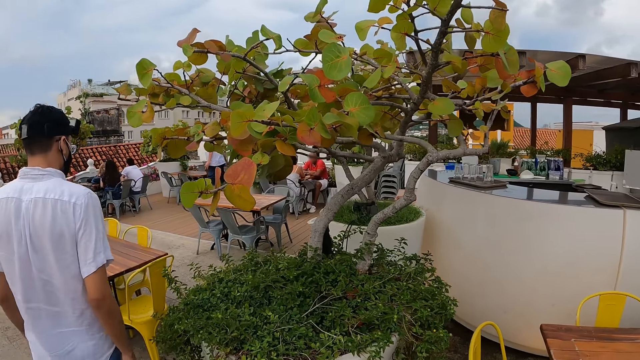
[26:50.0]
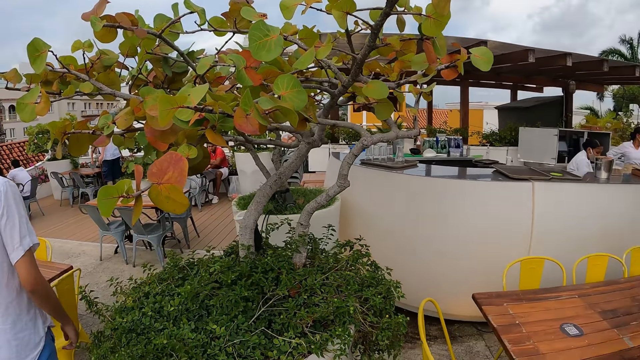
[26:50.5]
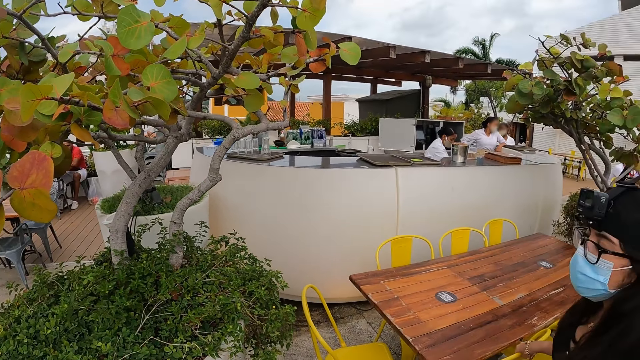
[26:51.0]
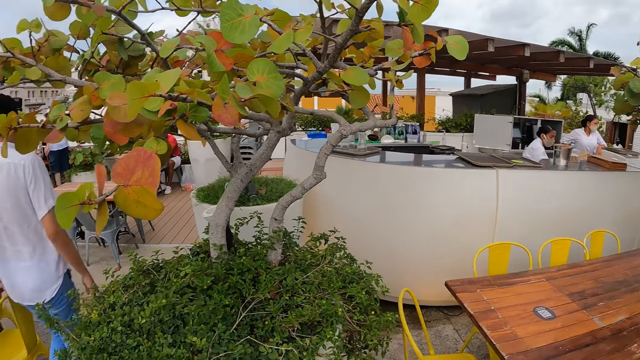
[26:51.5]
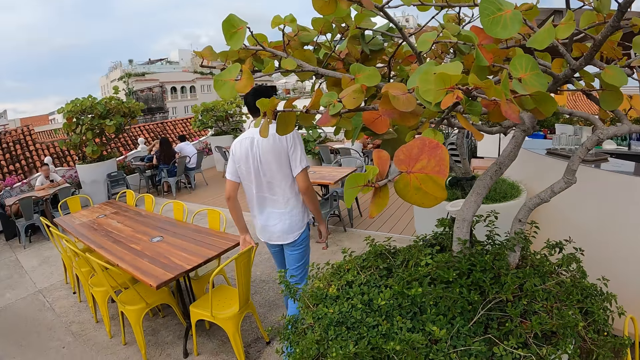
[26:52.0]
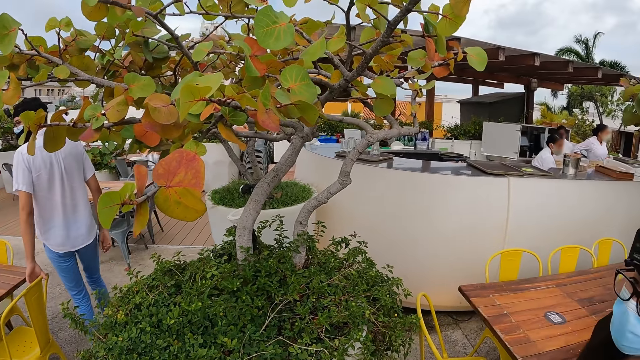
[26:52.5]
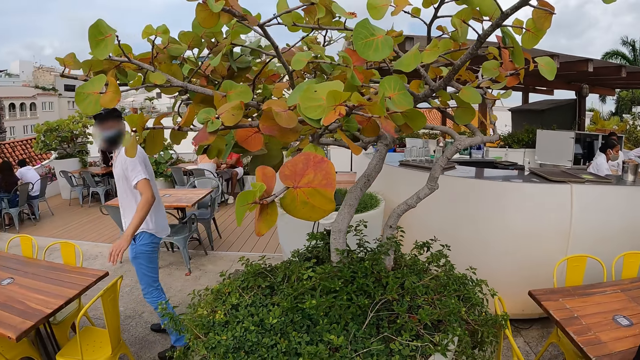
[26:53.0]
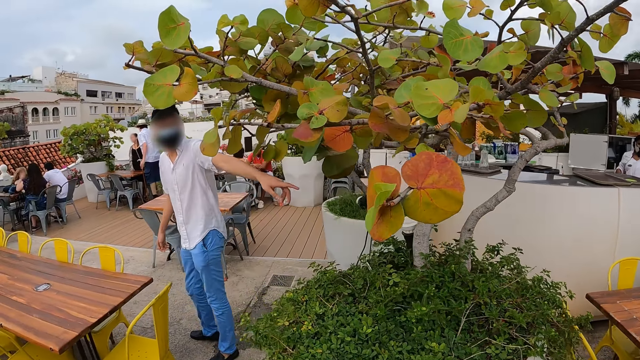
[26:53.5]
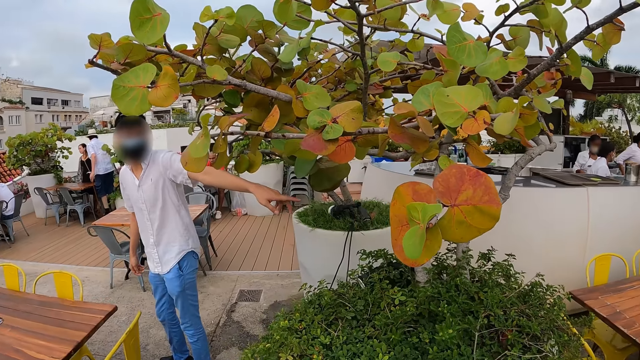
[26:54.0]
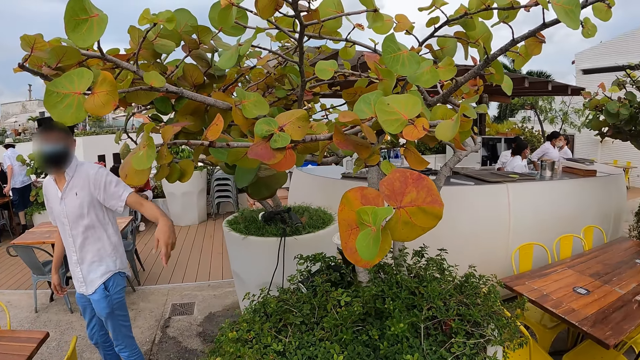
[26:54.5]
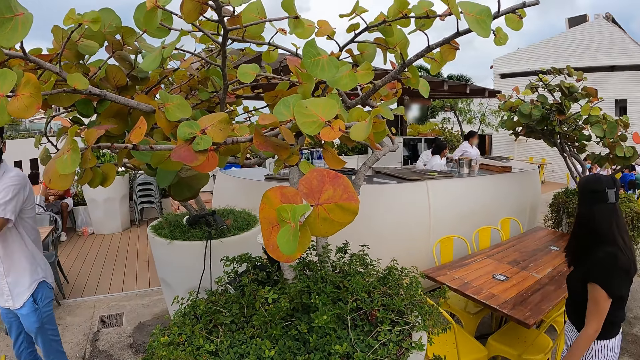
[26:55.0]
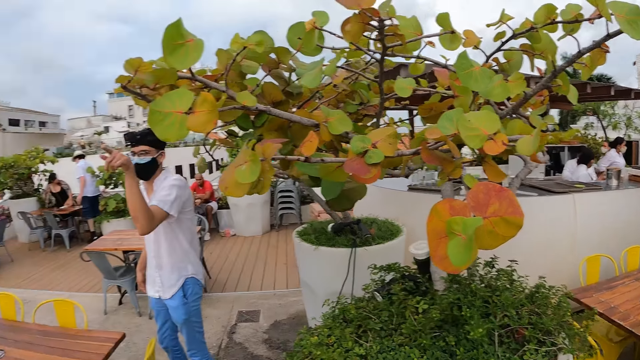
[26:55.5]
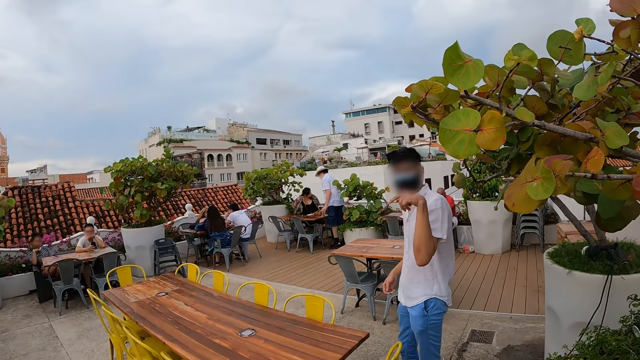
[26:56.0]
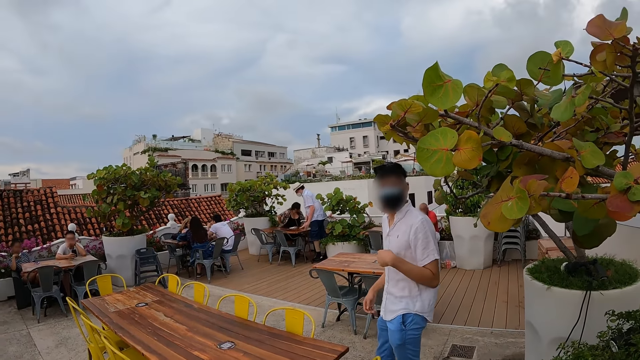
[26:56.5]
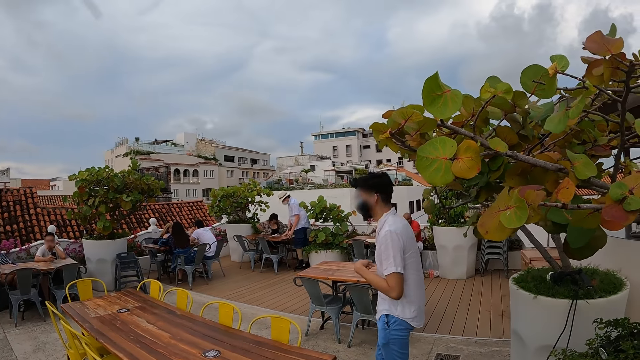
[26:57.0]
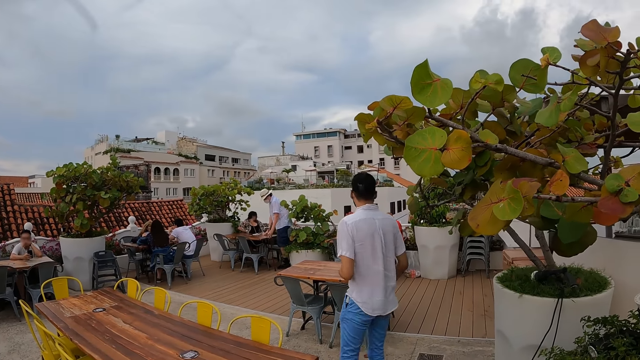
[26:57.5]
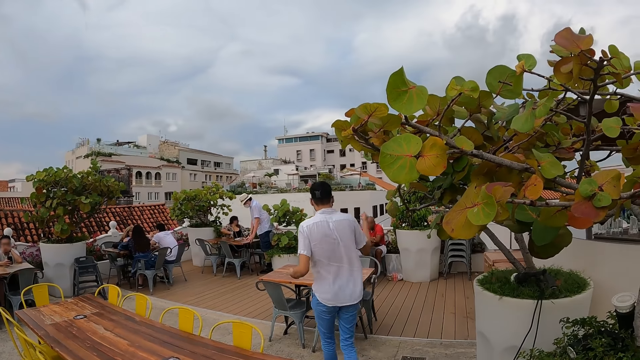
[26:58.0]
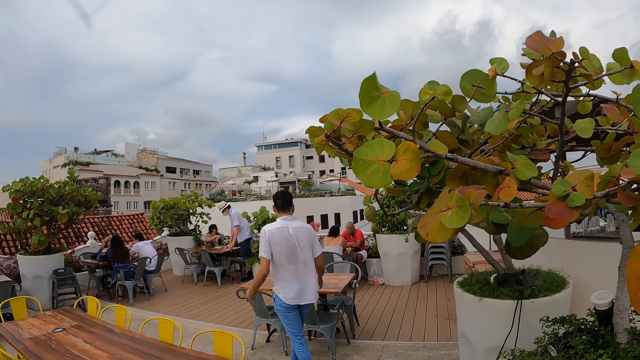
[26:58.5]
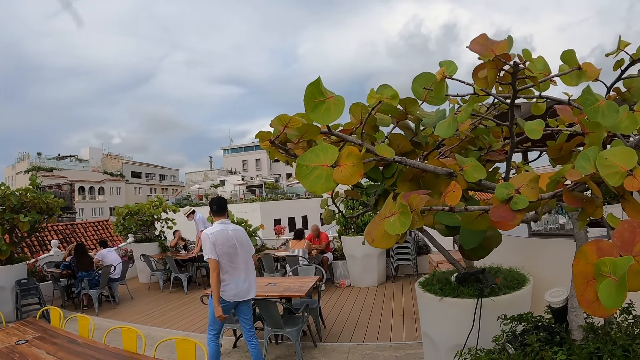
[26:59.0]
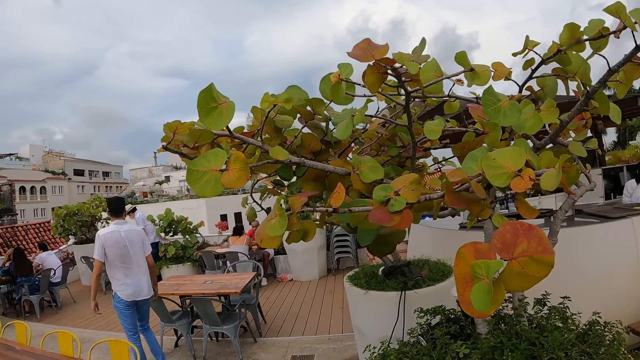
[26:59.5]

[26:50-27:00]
The camera wearer looks around.

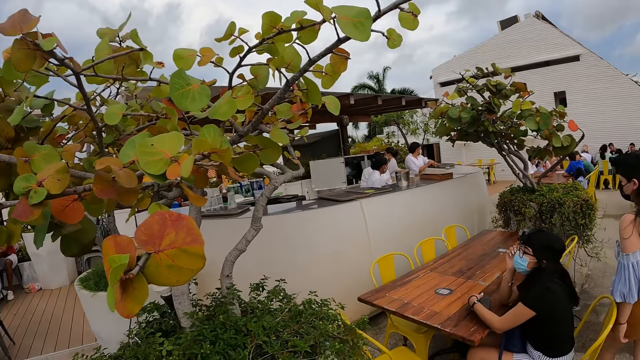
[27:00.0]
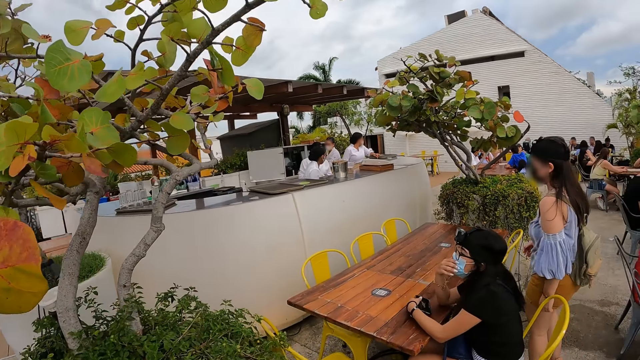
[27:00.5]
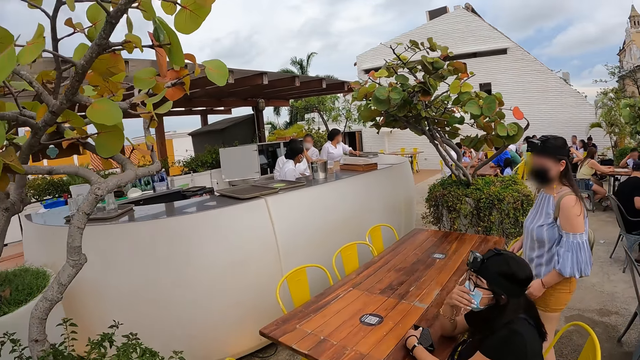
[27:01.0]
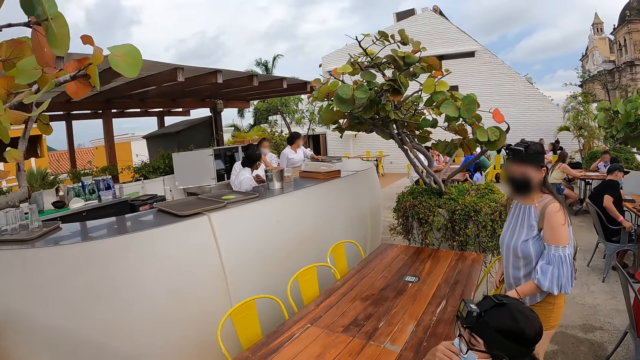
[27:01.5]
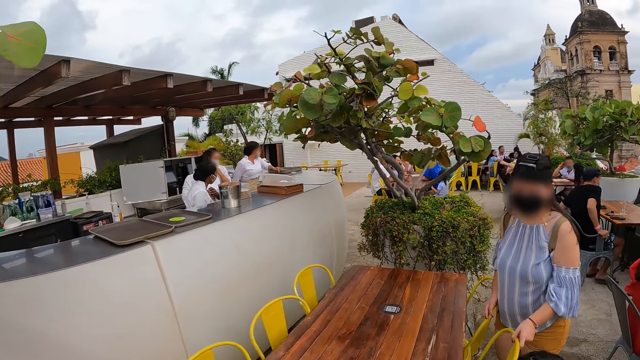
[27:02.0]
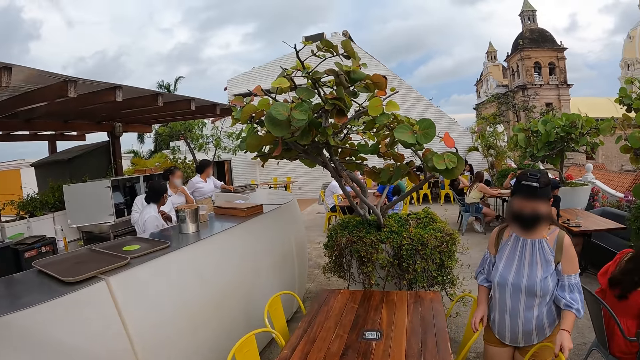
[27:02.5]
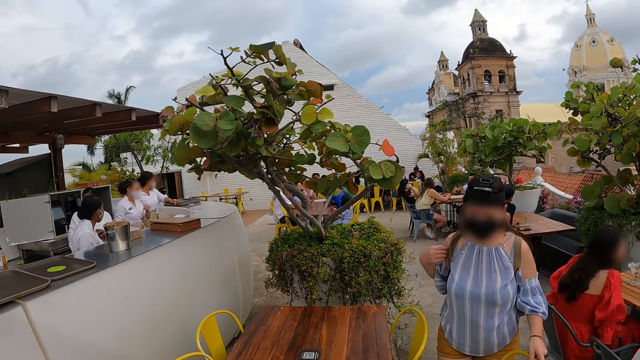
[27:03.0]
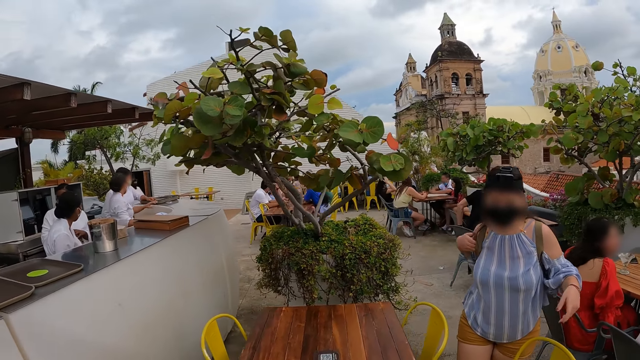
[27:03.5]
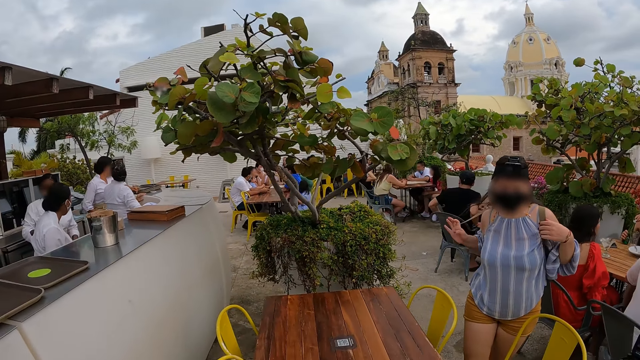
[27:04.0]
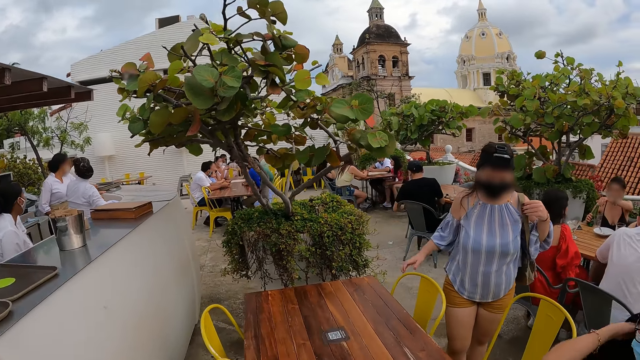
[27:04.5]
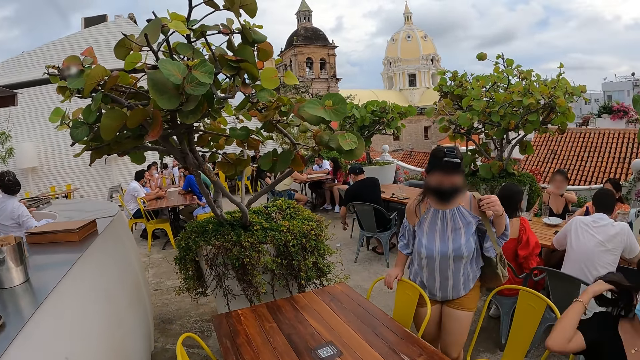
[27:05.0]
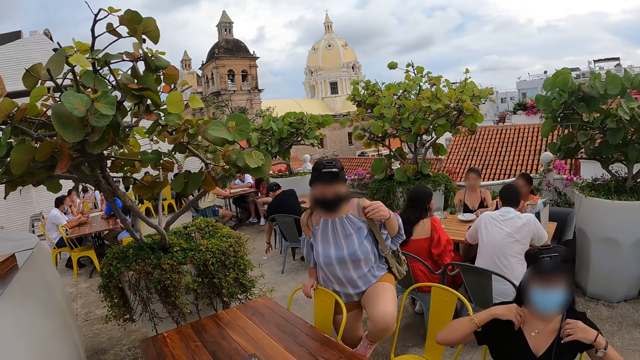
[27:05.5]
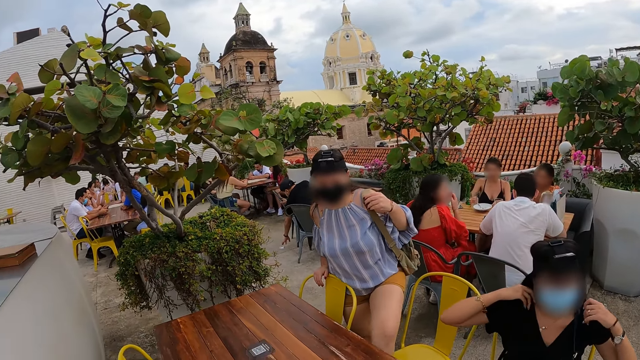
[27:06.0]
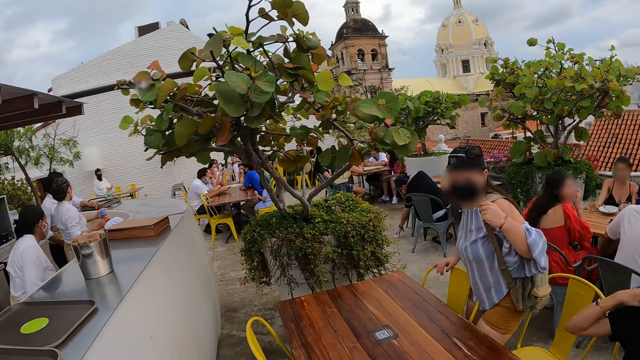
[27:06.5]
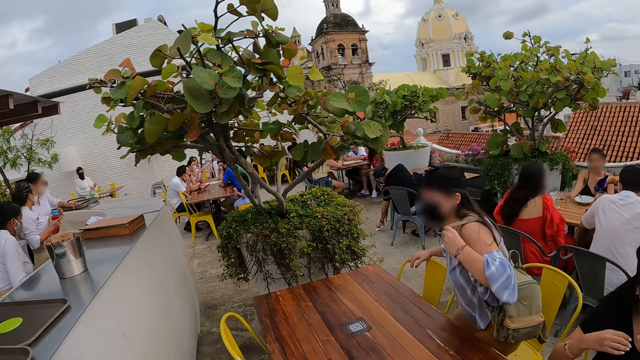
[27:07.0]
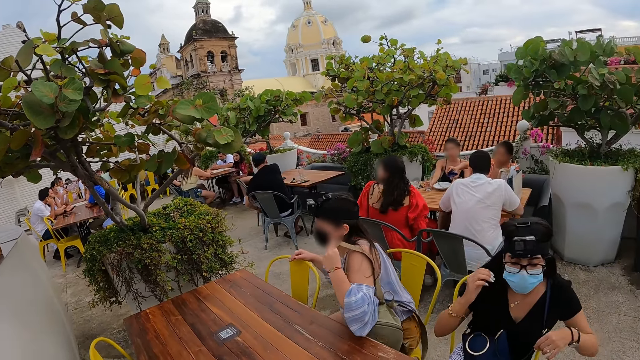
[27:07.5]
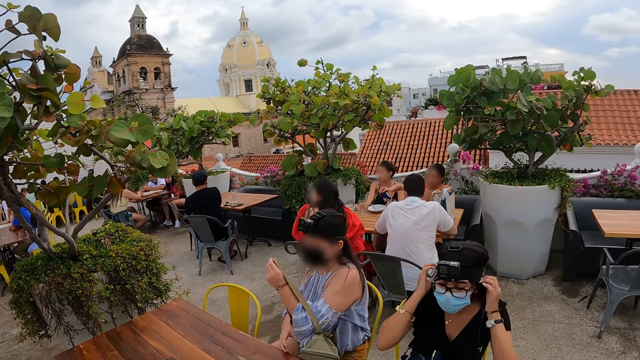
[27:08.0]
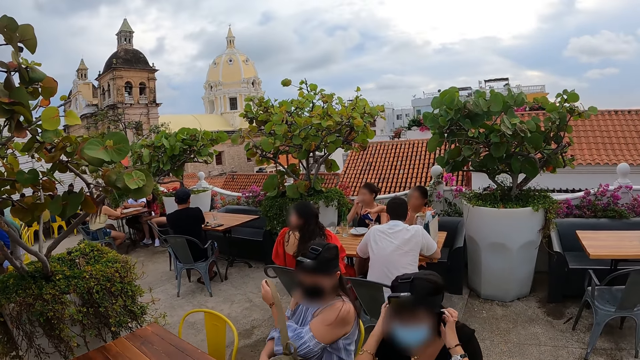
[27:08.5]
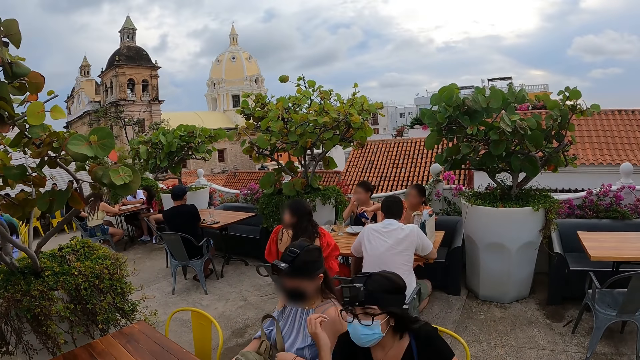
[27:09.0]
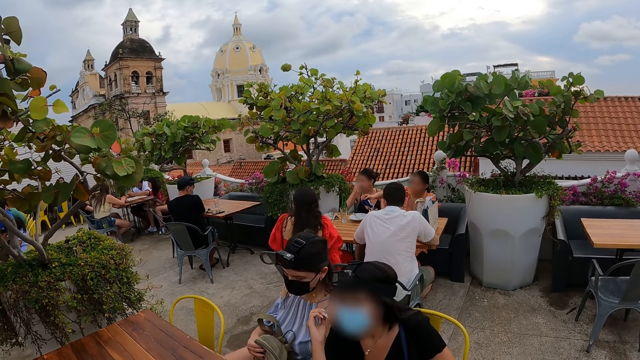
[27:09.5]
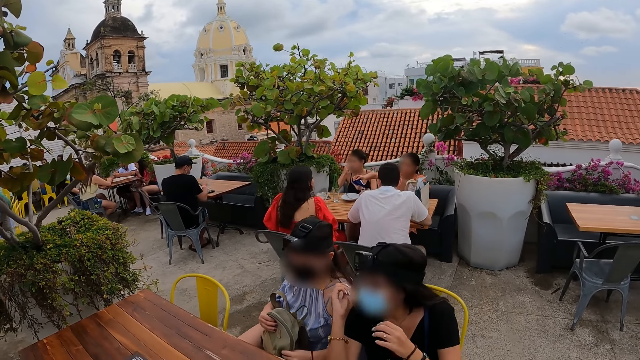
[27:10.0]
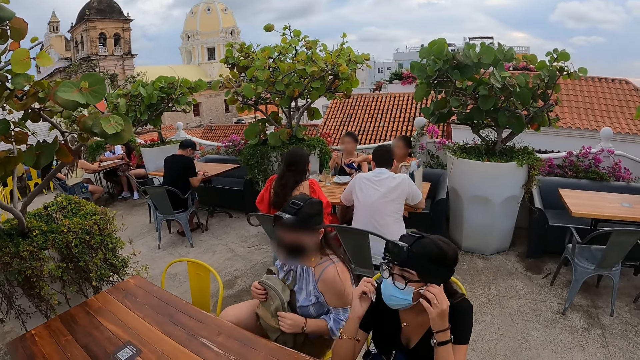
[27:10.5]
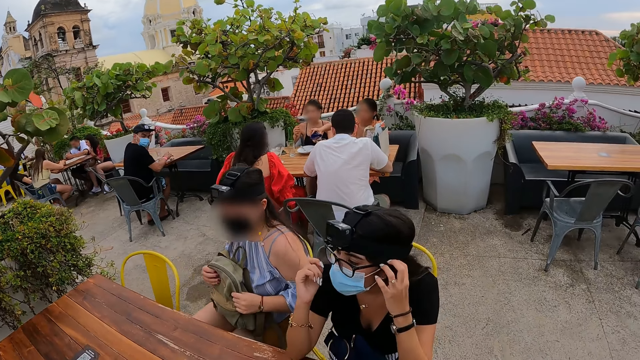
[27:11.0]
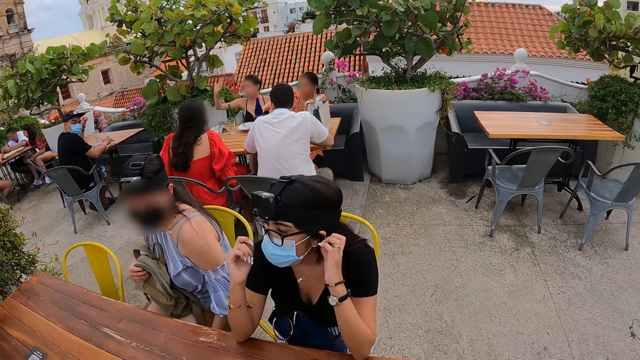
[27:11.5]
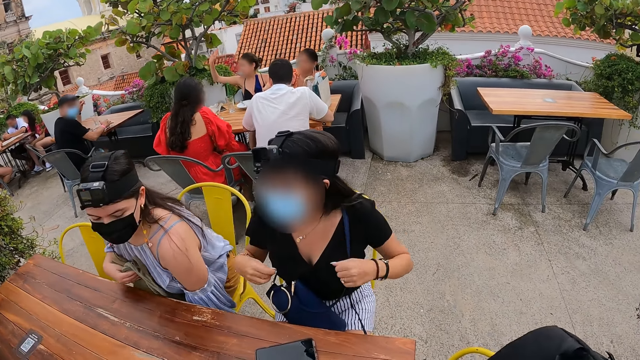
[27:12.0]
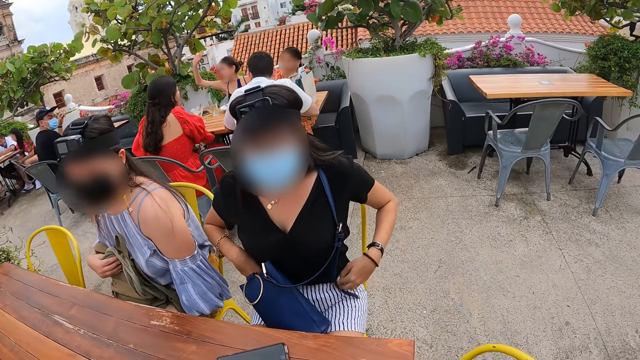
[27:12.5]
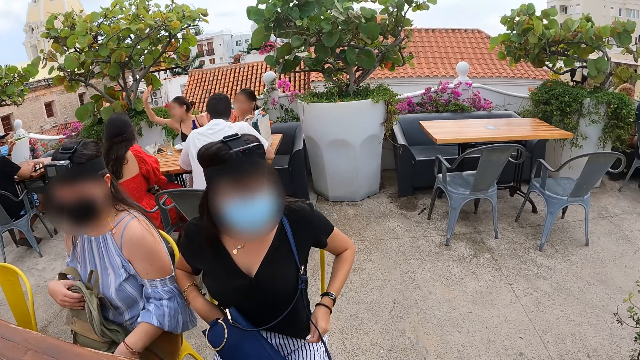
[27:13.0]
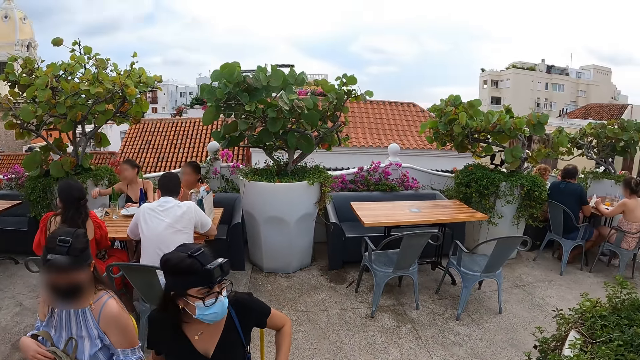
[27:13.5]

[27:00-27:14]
A woman places her left hand on a table. The woman touches the nose mask on her face with her right hand. Another woman places her right hand on a chair on the floor. The other woman pulls the chair from the table with her left hand. The other woman pulls a bag strap from her shoulder with her right hand. The other woman touches the bag strap on her shoulder with her left hand. The other woman touches the chair on the floor with her right hand. The first woman flips her hair with both hands. The other woman sits on the chair on the floor. The other woman pulls the bag strap from her shoulder with her left hand. The other woman holds the bag on her lap with her right hand. The other woman holds the bag on her lap with both hands. The first woman touches her hair with her left hand and pulls her shirt with both hands. The camera wearer holds the bag.
